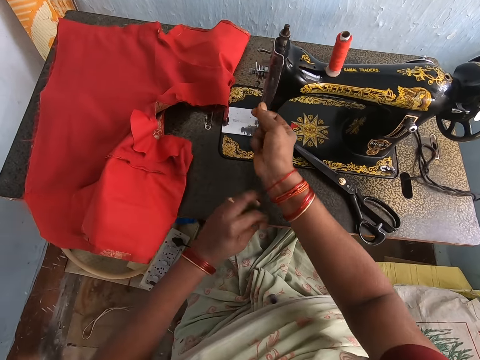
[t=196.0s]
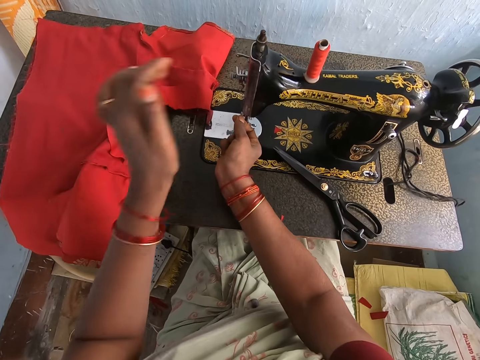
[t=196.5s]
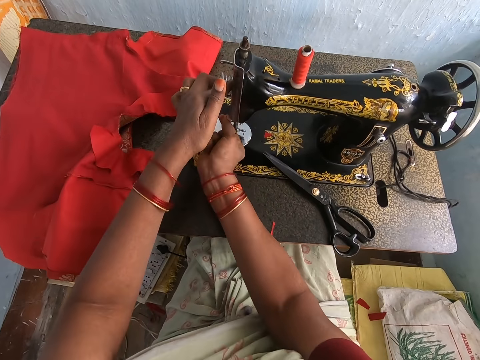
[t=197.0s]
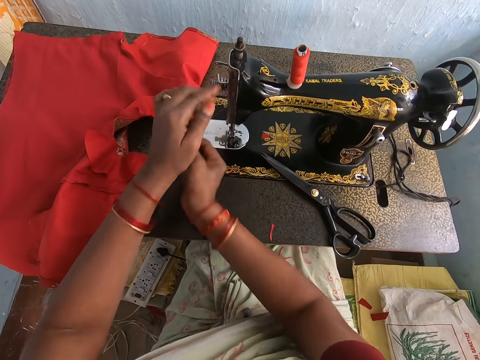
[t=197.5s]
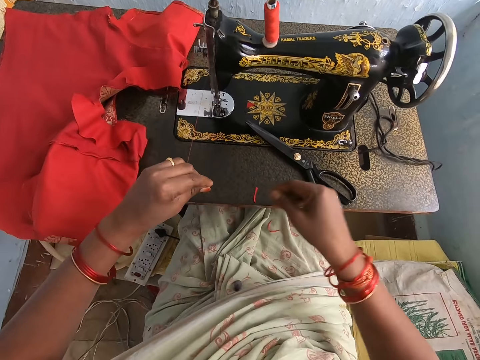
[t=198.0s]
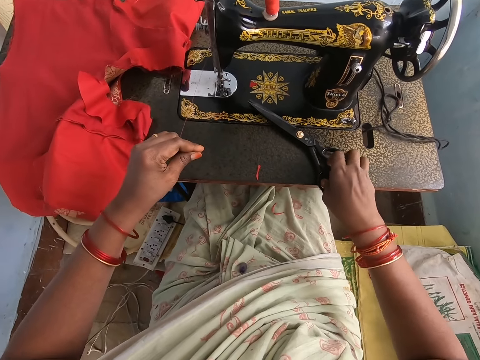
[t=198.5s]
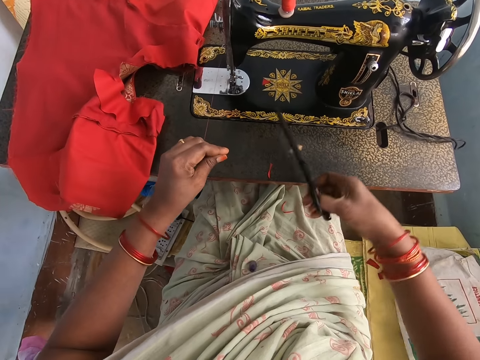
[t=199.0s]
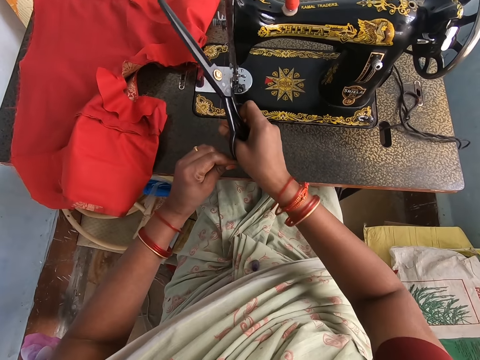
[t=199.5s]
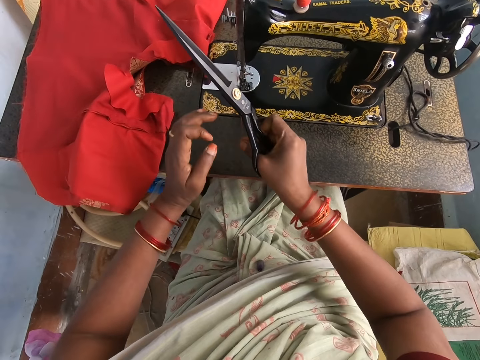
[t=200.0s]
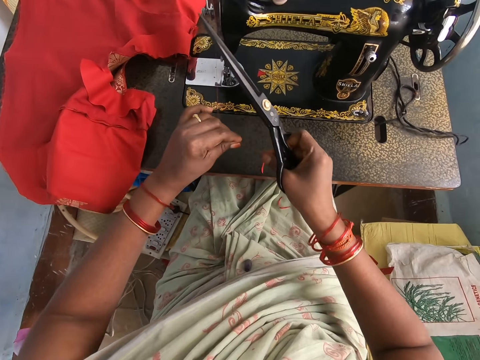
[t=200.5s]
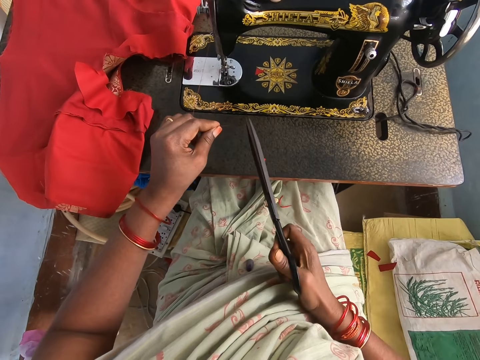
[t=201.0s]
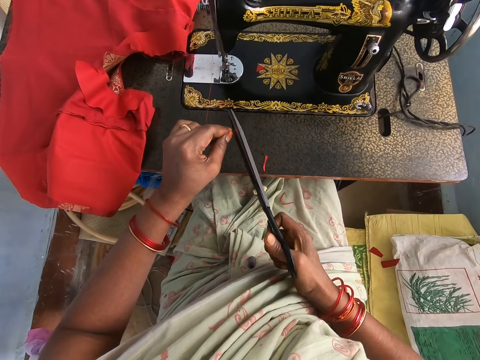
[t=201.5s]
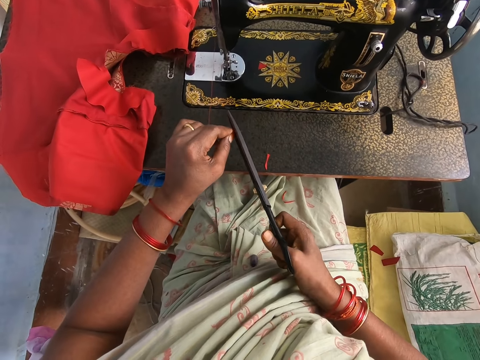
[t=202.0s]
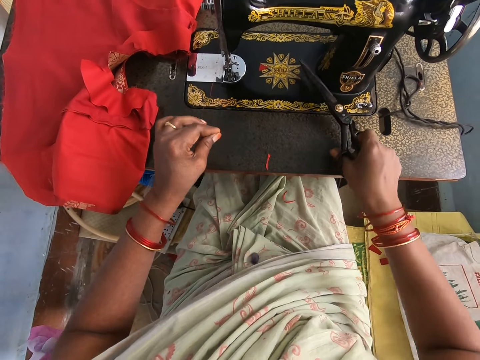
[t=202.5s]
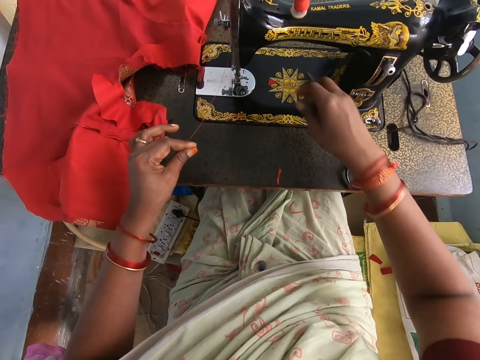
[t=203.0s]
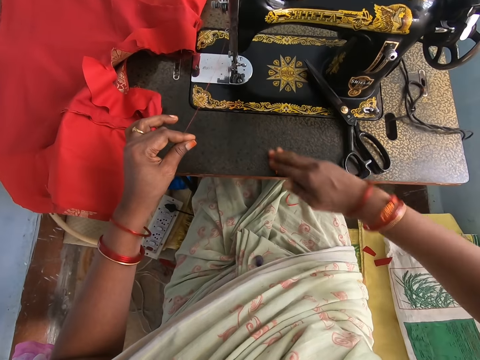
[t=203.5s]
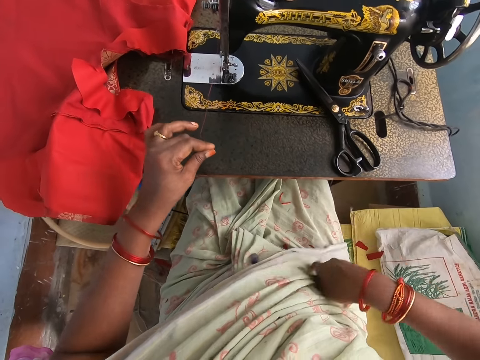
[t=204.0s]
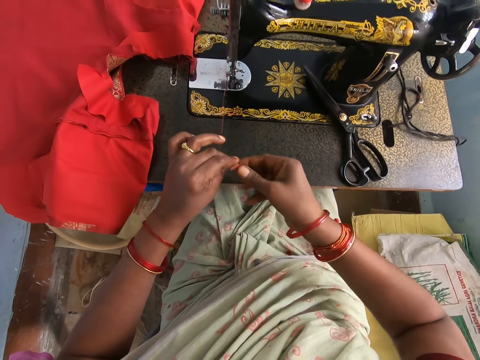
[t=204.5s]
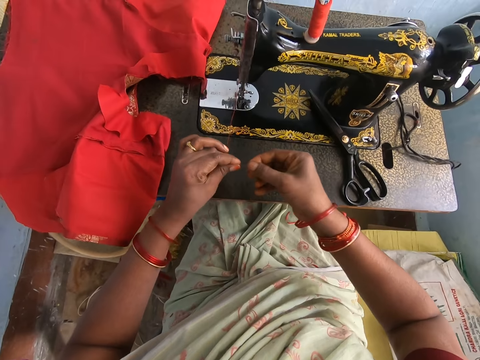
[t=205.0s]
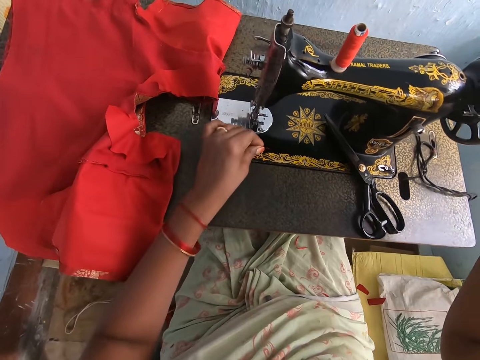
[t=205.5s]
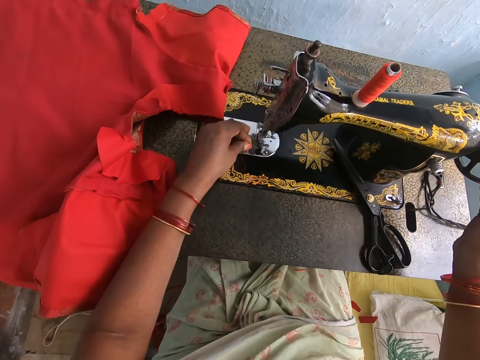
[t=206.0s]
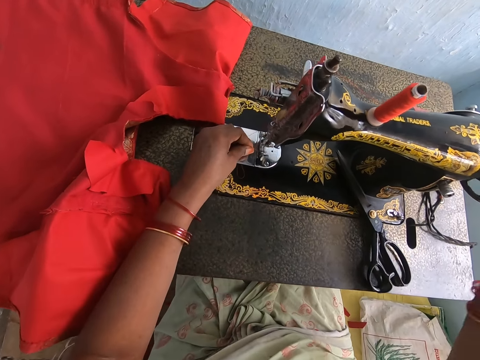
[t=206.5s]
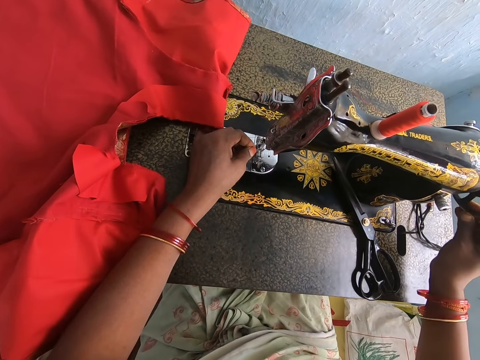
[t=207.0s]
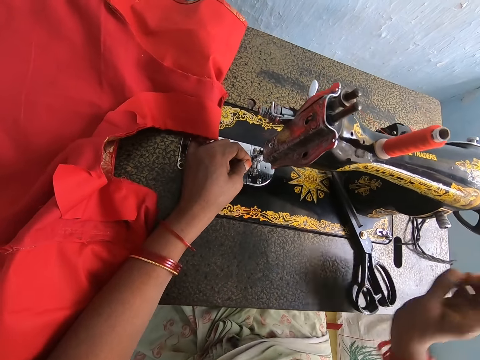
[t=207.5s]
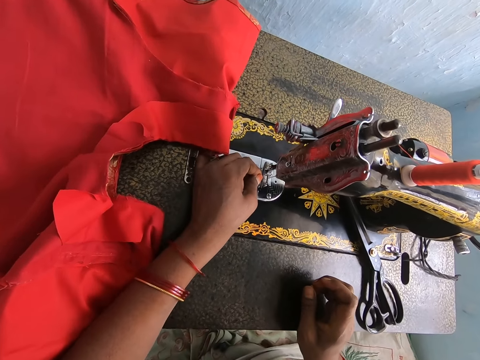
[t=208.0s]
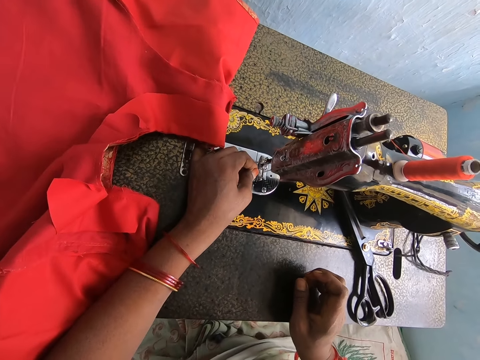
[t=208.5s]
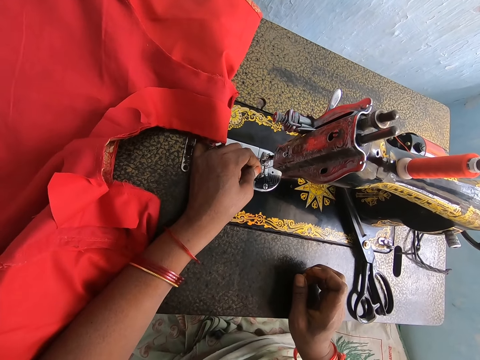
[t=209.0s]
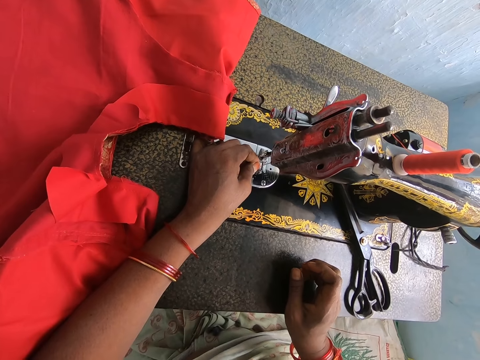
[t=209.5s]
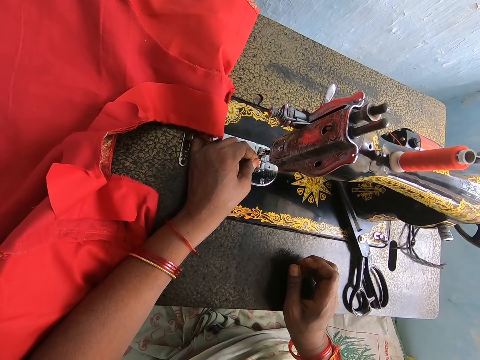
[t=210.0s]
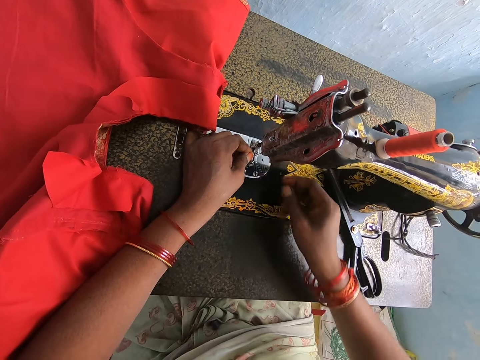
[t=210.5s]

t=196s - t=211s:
The camera wearer grabs the scissors. They hold the sewing machine thread. They hold the scissors and adjust the sewing machine thread on the hand. They cut the thread with the scissors. They put the scissors on the sewing machine table. They hold the sewing machine thread. They hold the sewing machine thread again. They push pieces of fabric off the sewing machine table. They hold the sewing machine thread and wipe their hand with a cloth. They hold the sewing machine thread. They fix the thread. They hold the sewing machine thread and turn the hand wheel. They insert the thread in the sewing machine needle.

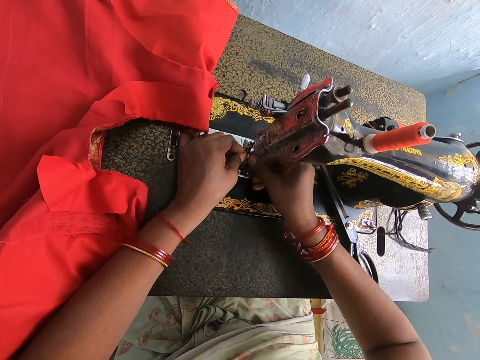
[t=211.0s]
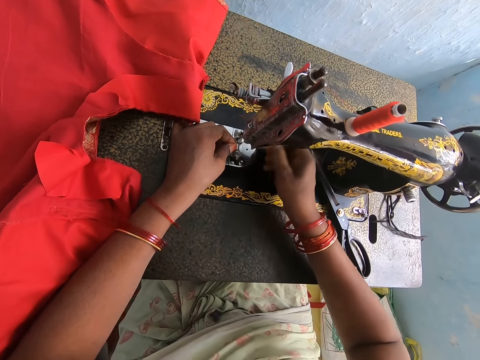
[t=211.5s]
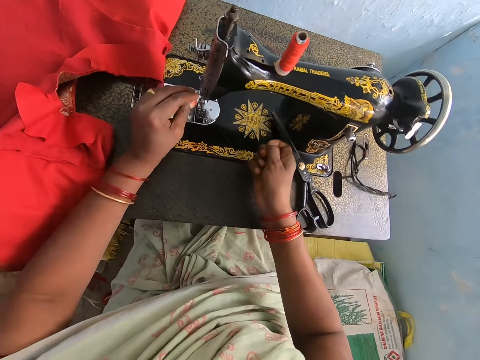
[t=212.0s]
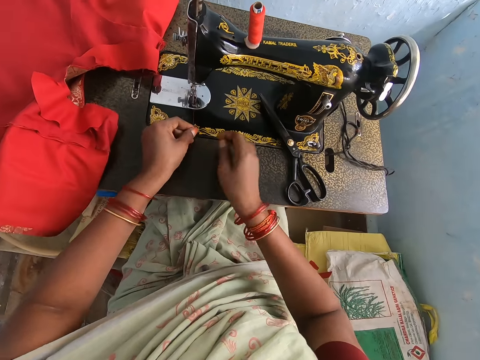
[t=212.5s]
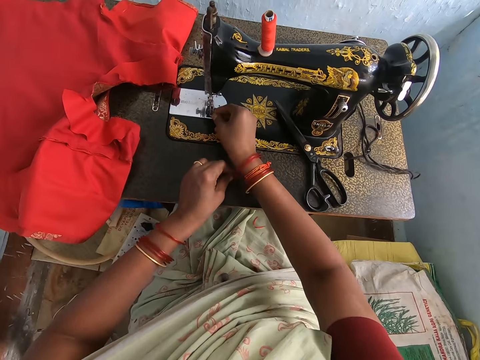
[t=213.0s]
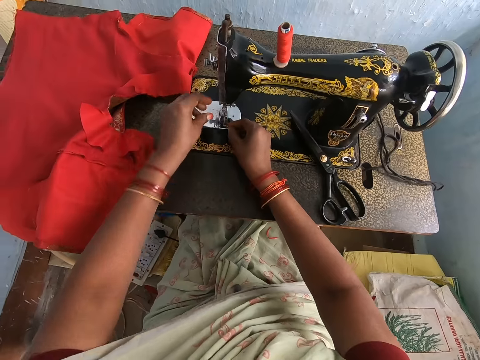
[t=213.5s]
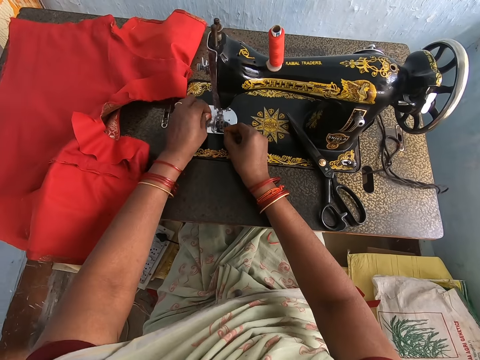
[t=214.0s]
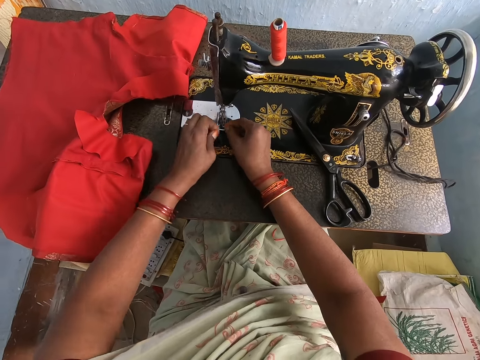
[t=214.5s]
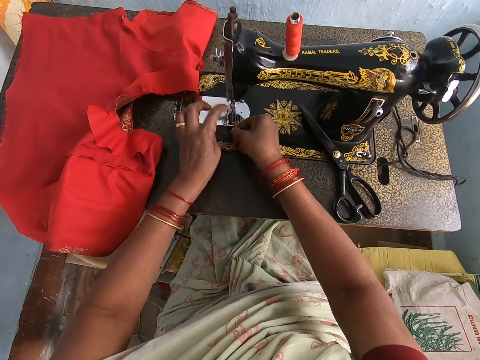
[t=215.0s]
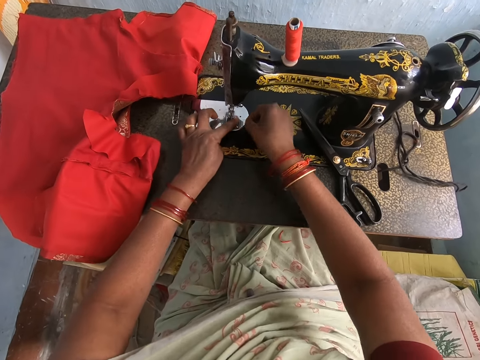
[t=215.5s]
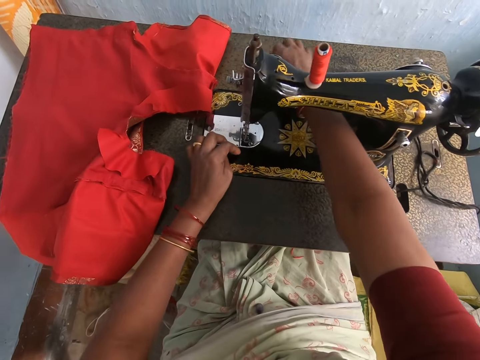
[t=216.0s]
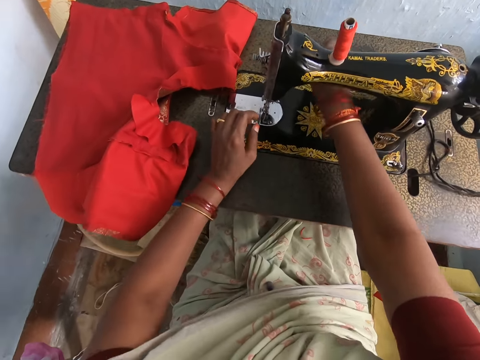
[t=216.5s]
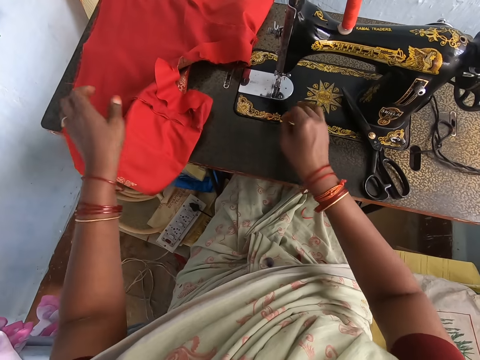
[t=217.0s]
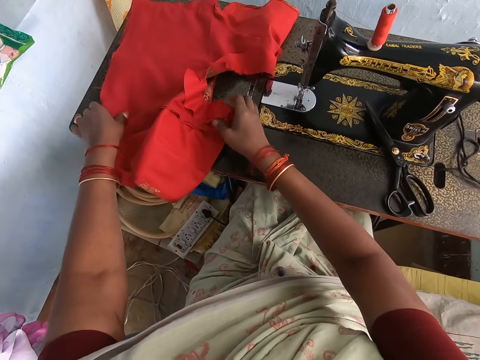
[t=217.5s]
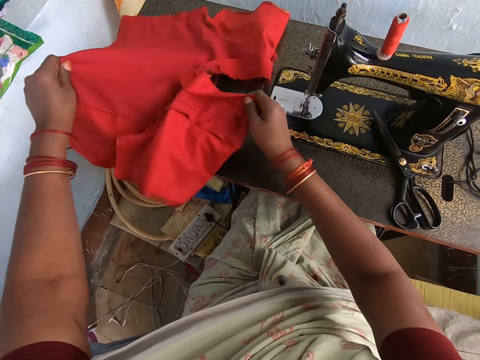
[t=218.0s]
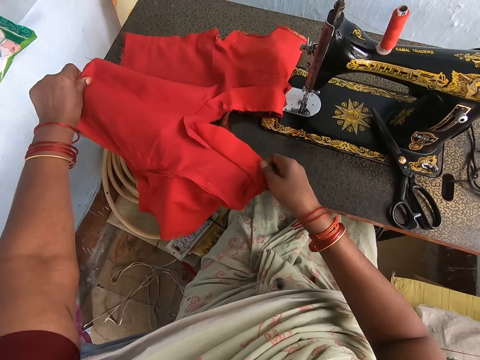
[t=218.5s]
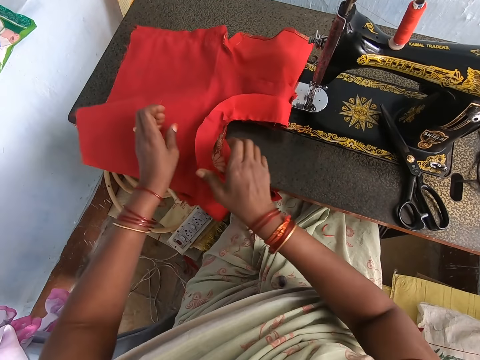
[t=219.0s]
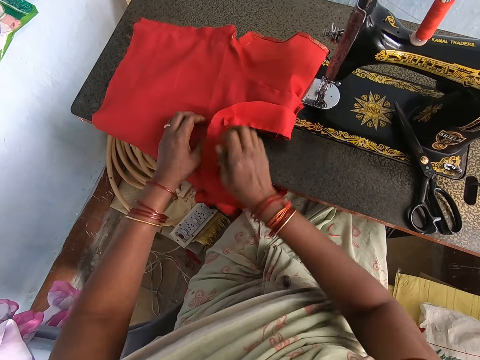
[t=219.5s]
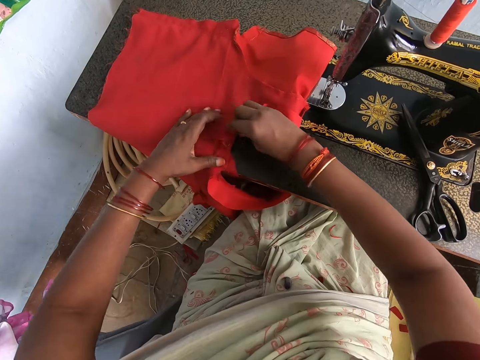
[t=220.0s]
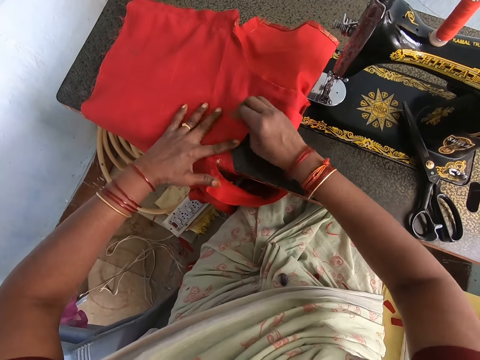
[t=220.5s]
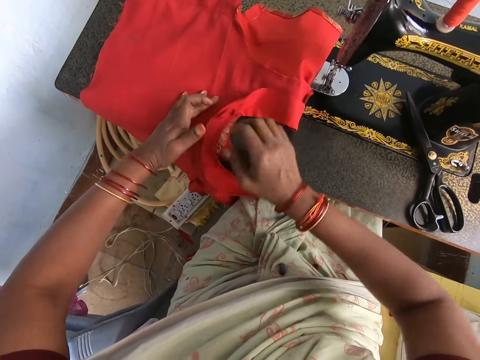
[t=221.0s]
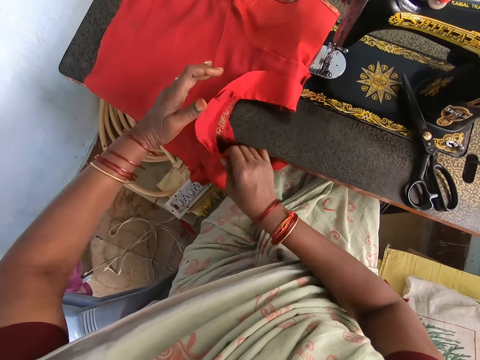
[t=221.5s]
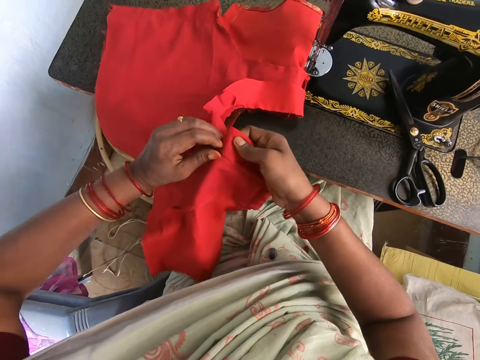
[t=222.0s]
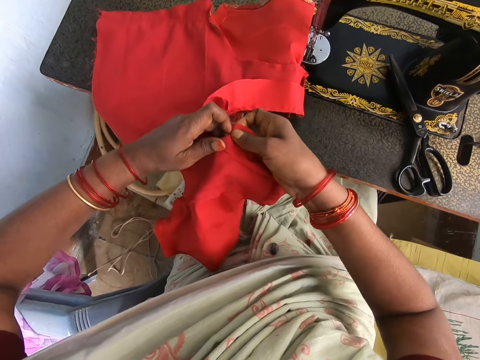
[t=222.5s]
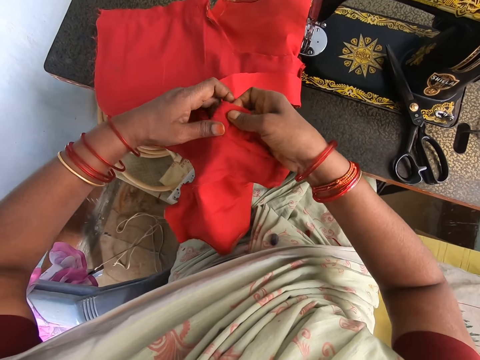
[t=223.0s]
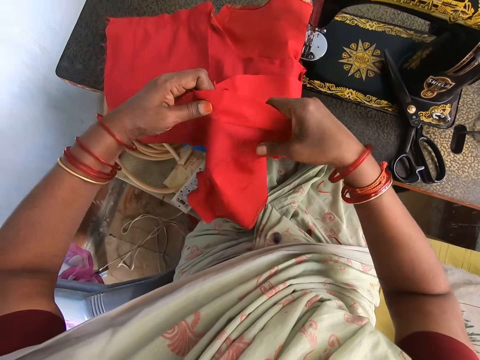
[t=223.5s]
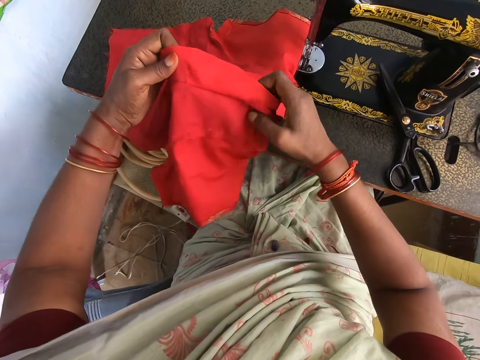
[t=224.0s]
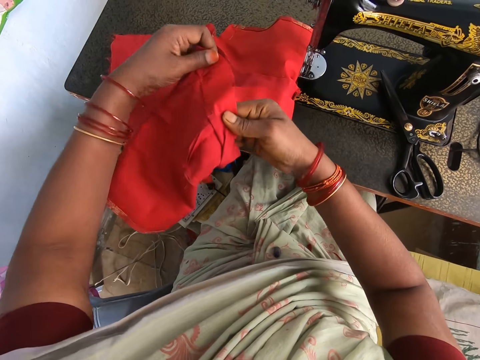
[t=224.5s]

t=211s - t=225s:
The camera wearer pulls the thread on the sewing machine. They adjust the thread on the sewing machine. They straighten the garment on the sewing machine table. They pick up the cloth. They fold the collar of the garment. They arrange the cloth on the table. They hold the garment.
